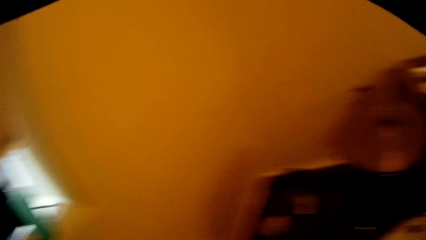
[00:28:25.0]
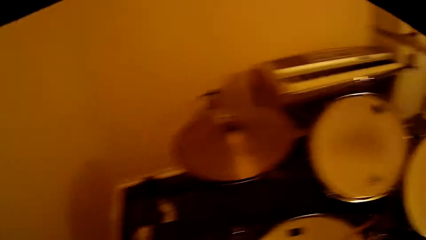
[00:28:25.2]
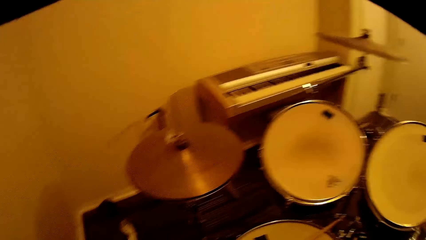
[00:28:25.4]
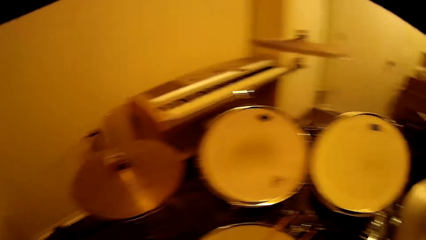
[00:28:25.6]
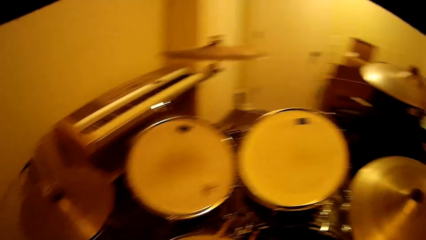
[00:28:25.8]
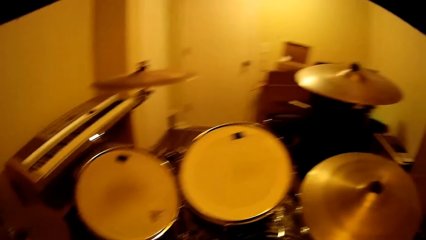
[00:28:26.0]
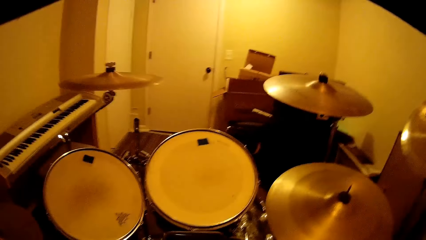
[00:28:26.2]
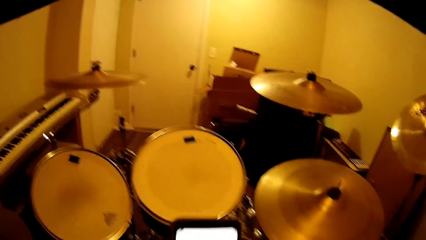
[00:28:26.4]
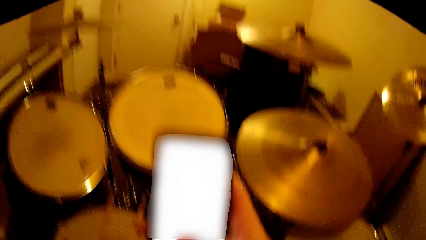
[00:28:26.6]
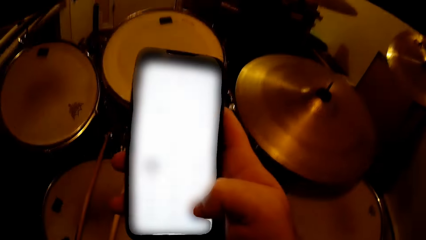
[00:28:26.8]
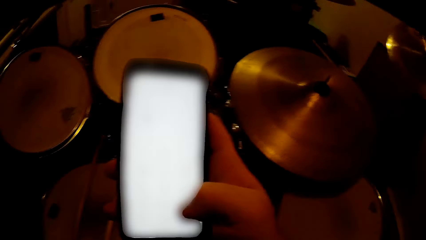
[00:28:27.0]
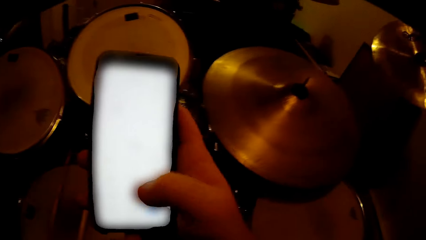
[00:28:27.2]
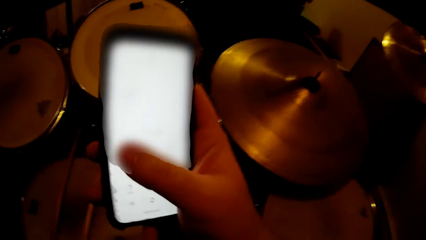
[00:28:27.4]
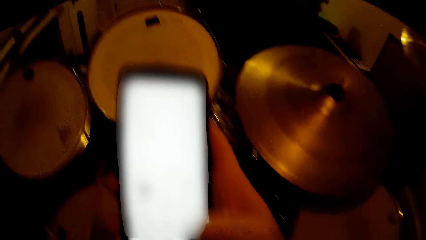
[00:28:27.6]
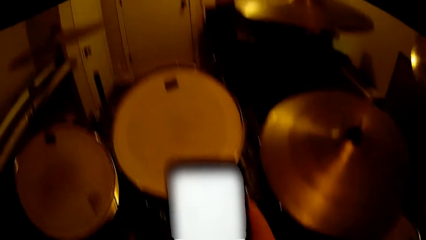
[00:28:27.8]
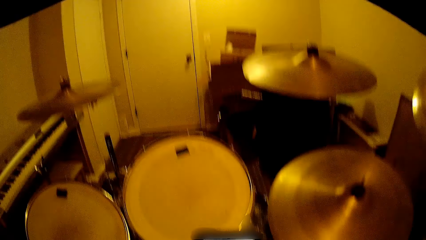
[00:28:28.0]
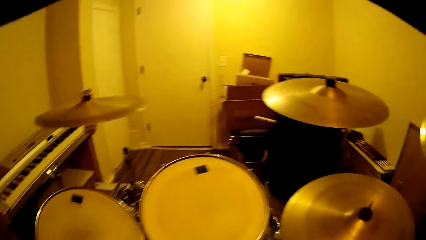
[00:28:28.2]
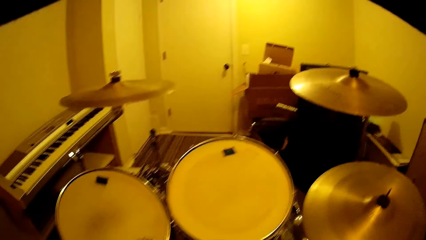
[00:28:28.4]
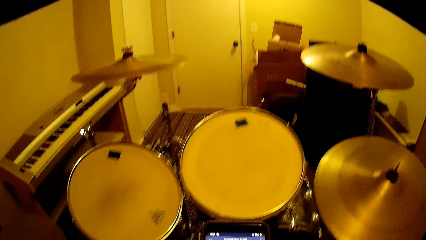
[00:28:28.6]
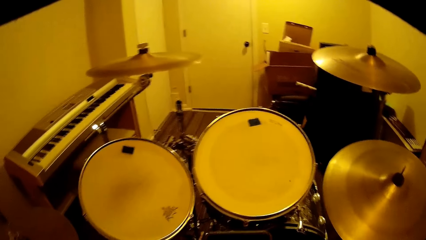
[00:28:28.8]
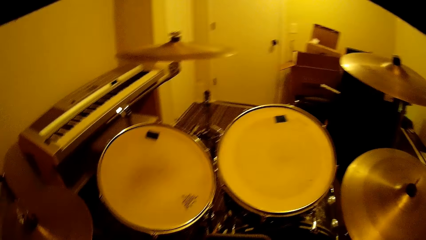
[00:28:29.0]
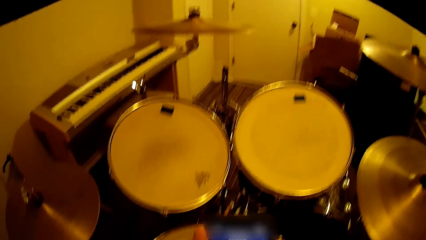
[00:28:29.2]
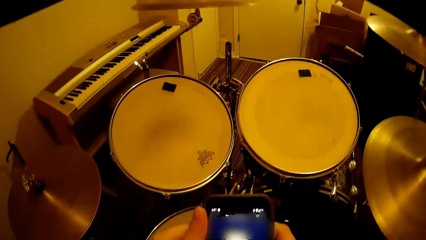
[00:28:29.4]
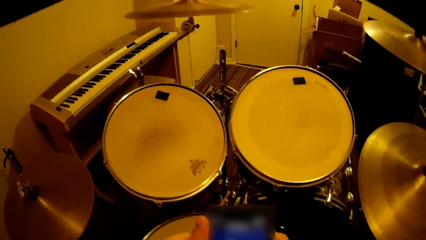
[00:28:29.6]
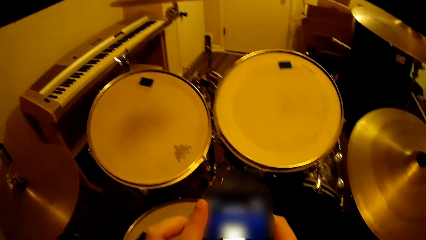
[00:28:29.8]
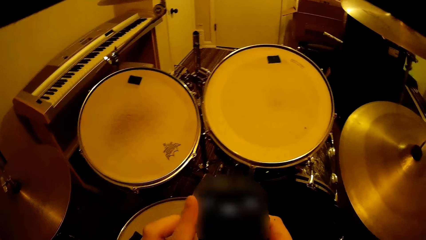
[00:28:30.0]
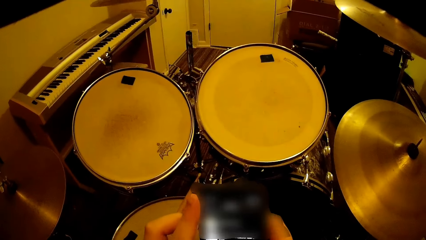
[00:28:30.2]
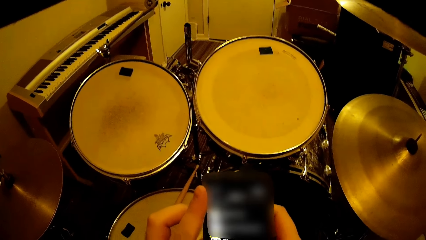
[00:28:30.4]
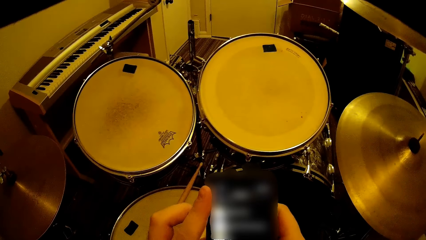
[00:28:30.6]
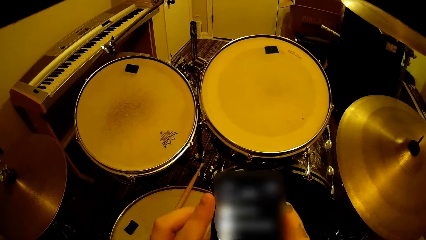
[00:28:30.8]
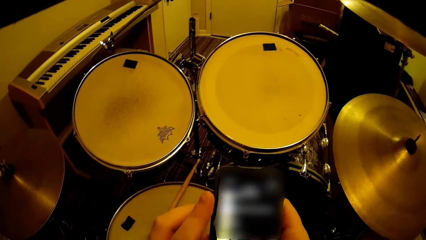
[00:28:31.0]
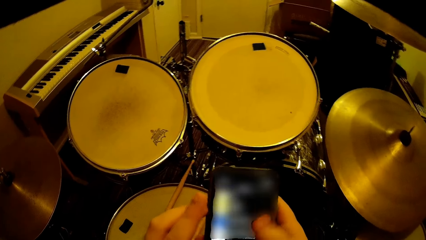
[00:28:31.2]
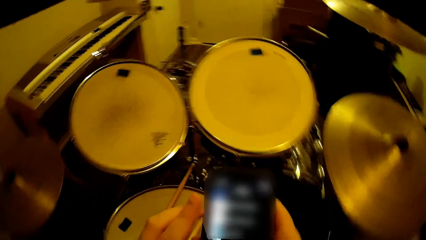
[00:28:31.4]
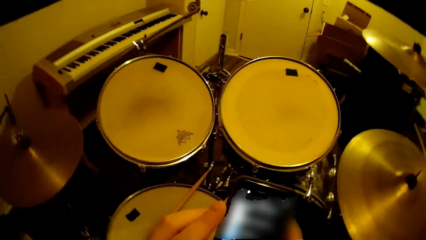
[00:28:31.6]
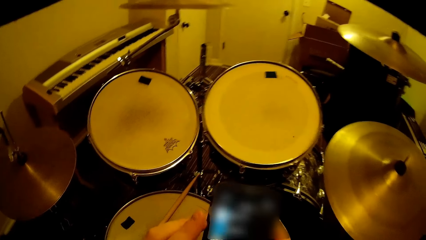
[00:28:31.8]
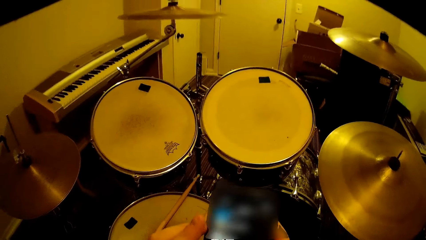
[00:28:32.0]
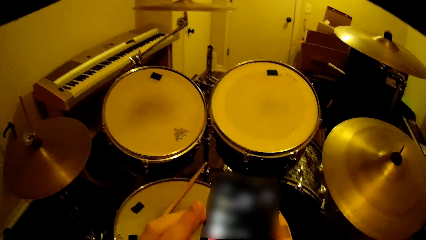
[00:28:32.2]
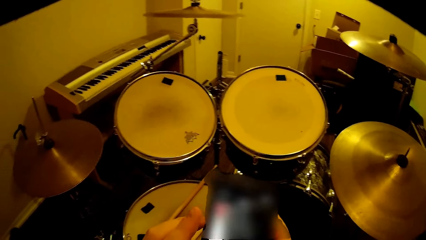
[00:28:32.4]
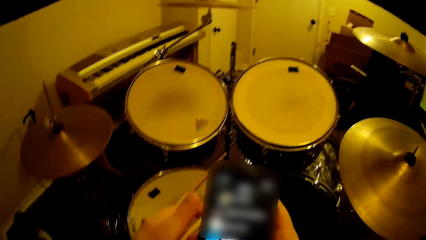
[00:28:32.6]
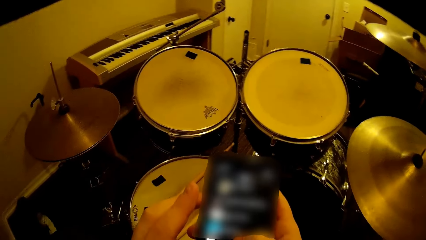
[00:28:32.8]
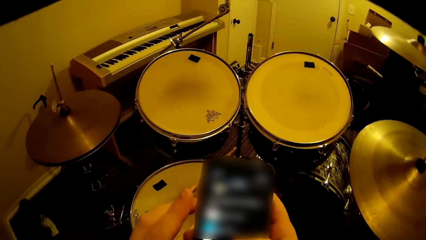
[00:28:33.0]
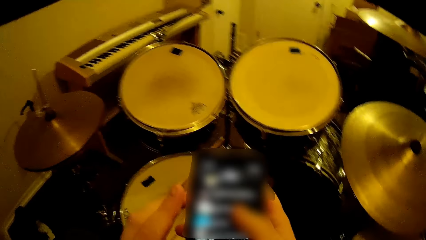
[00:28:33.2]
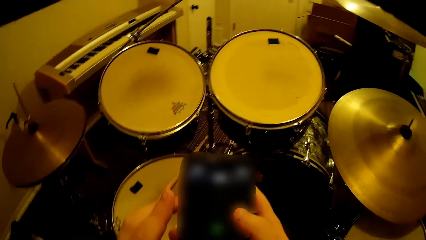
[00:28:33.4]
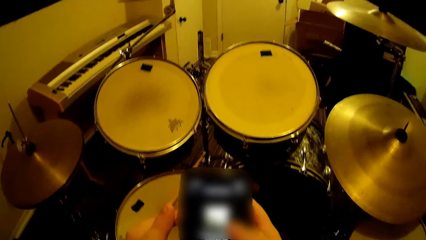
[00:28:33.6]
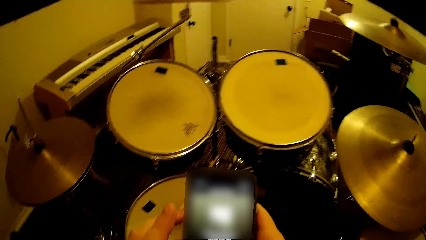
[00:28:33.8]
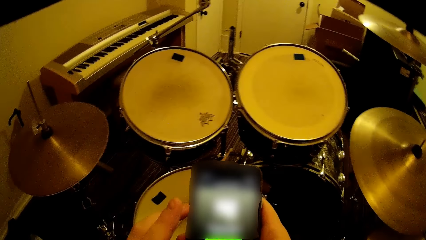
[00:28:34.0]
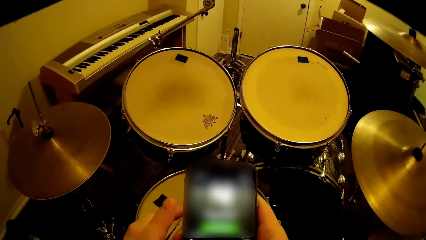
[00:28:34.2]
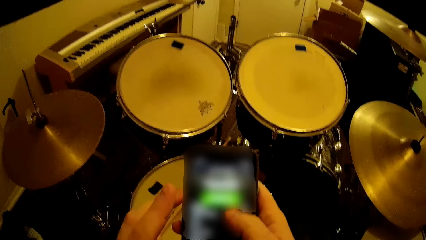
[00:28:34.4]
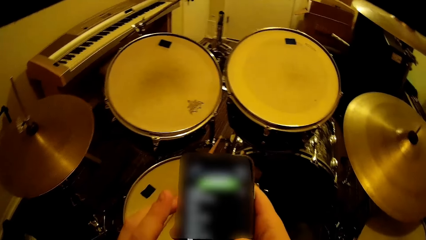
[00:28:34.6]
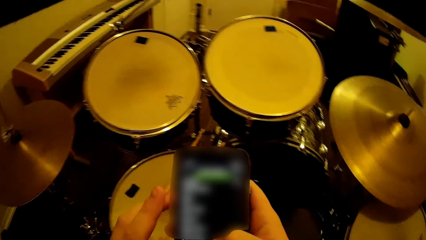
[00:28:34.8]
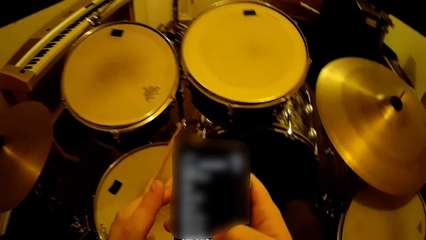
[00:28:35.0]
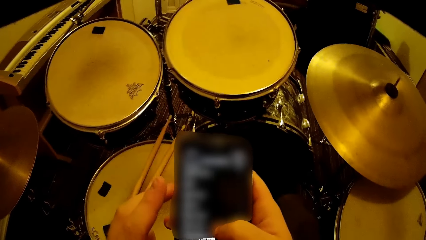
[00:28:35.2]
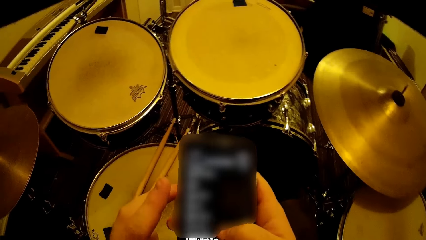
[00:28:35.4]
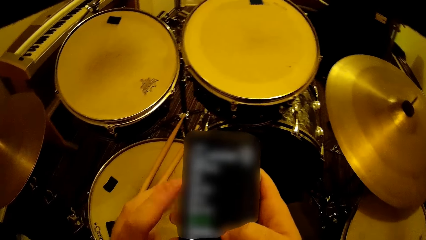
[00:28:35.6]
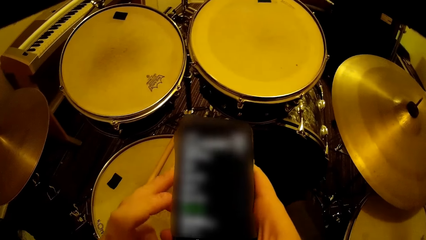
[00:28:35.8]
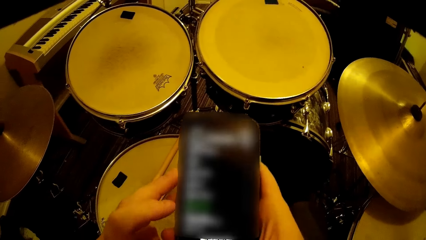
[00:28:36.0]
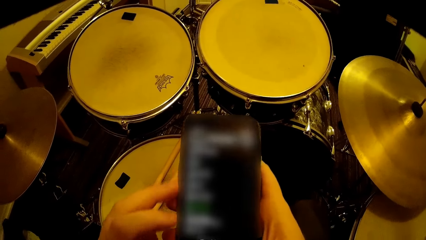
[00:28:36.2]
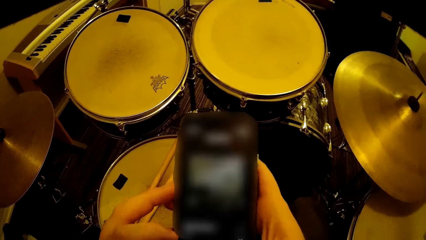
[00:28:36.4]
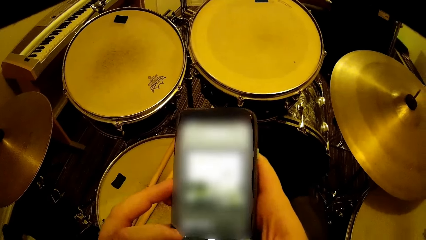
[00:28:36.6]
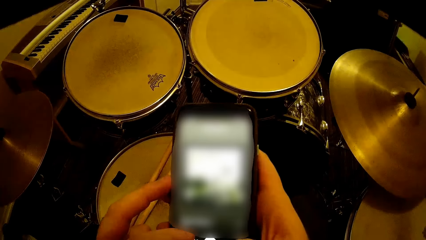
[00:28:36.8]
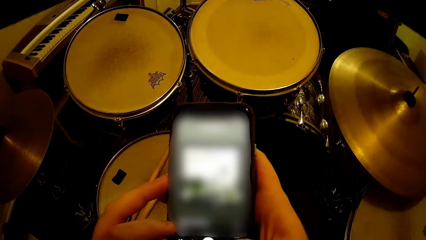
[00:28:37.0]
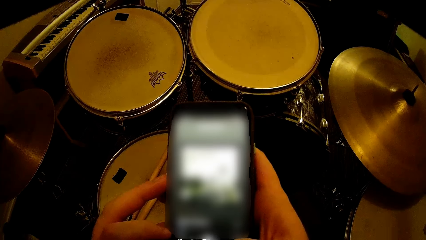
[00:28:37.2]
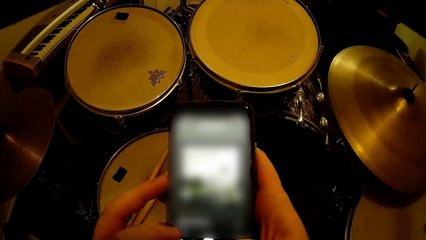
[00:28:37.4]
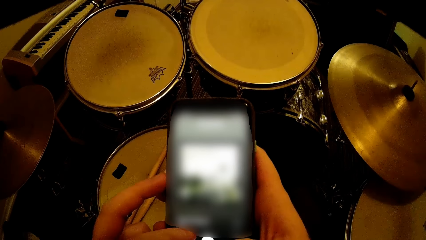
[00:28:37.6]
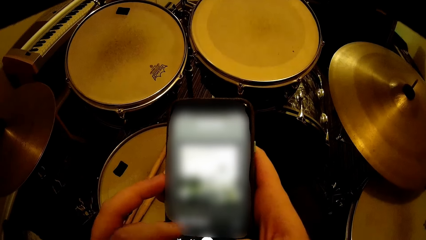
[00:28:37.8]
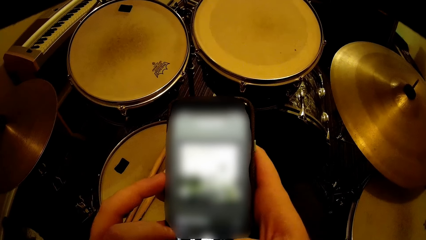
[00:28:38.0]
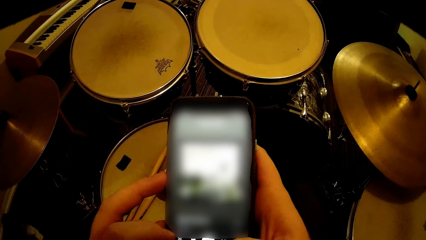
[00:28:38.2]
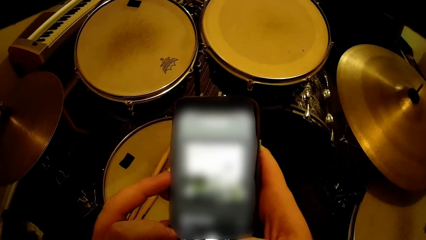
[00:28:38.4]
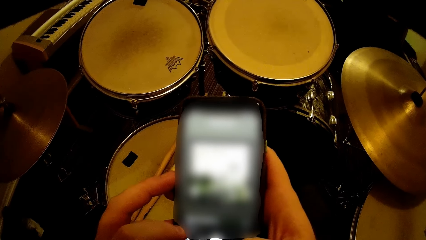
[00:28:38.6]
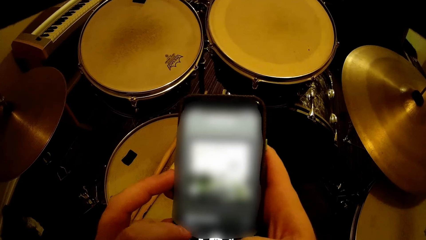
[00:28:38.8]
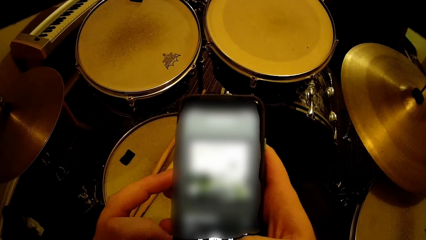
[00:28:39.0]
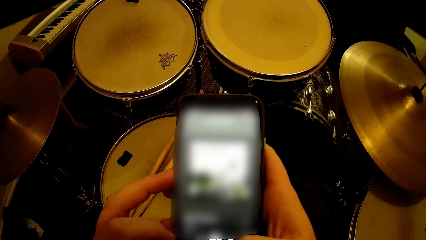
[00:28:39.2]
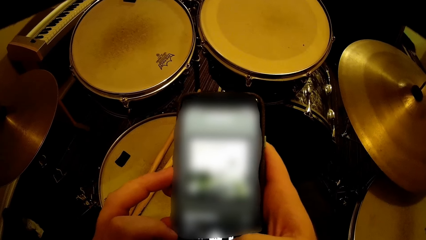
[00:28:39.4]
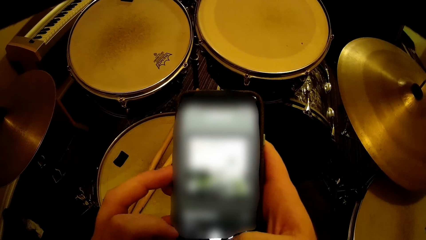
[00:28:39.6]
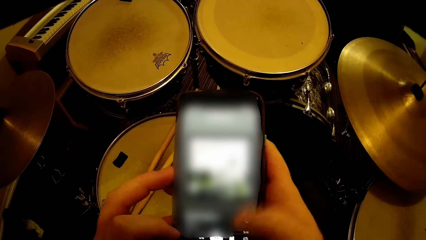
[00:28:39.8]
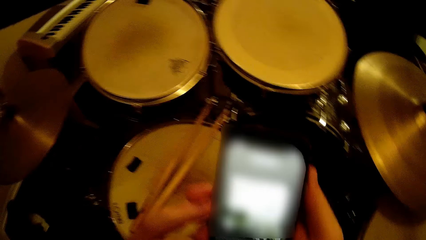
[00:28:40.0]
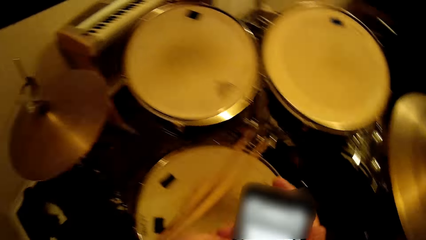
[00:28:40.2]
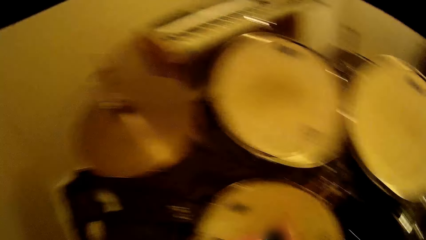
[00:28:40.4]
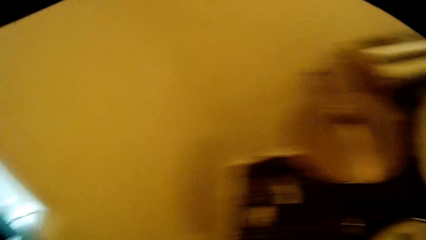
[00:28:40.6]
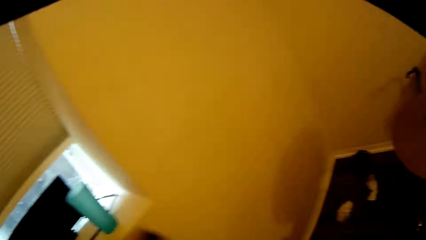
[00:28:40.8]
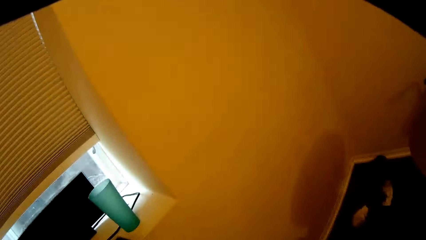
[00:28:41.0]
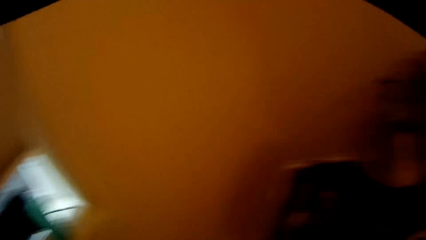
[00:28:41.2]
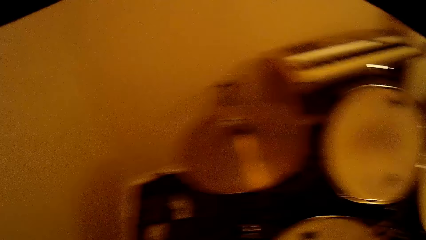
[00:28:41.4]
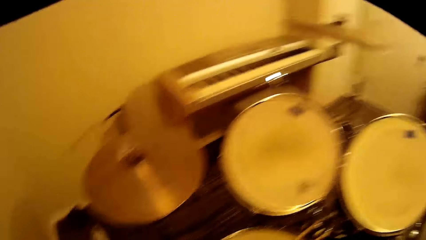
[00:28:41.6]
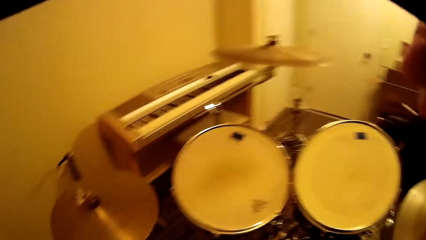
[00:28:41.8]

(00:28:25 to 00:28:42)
The camera wearer checks his phone. He uses the phone.
